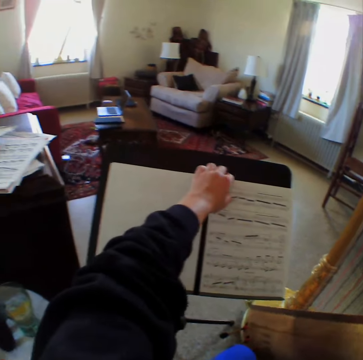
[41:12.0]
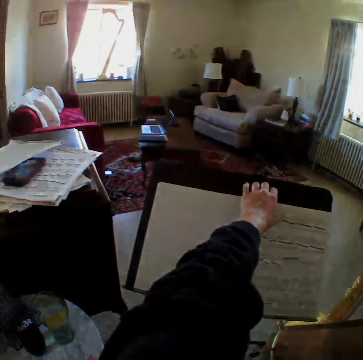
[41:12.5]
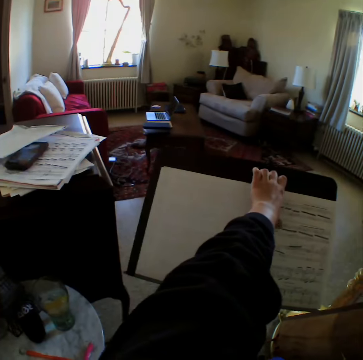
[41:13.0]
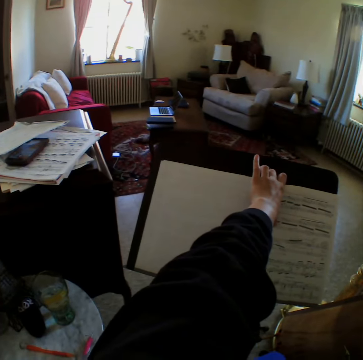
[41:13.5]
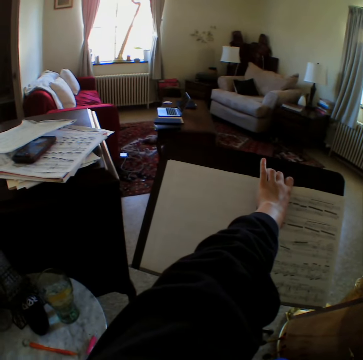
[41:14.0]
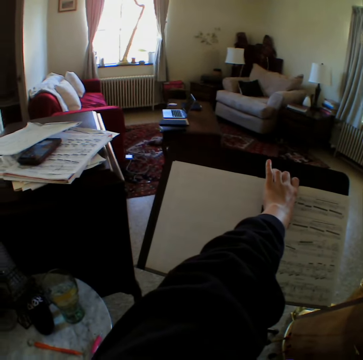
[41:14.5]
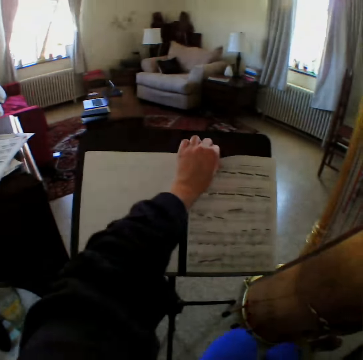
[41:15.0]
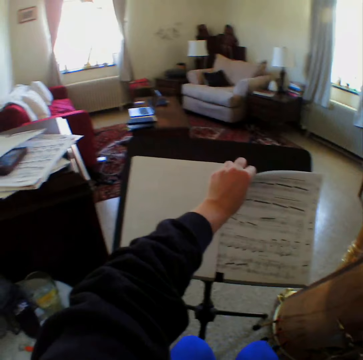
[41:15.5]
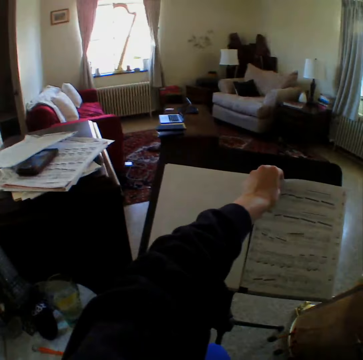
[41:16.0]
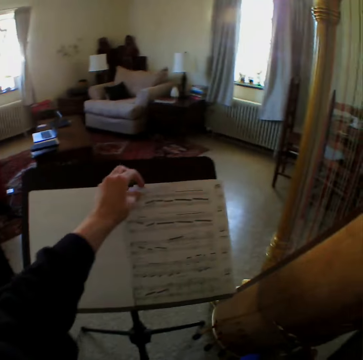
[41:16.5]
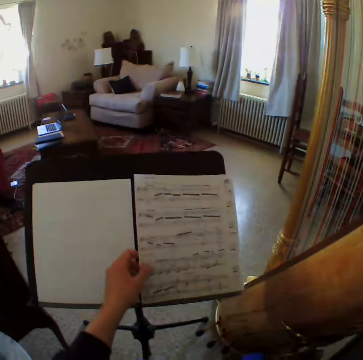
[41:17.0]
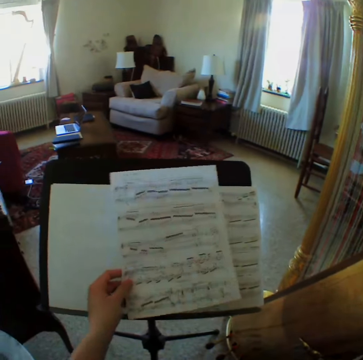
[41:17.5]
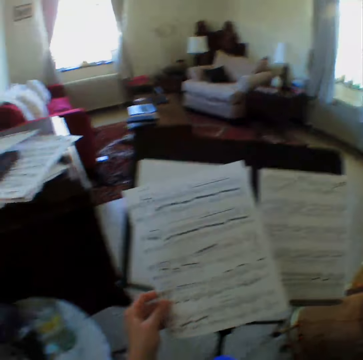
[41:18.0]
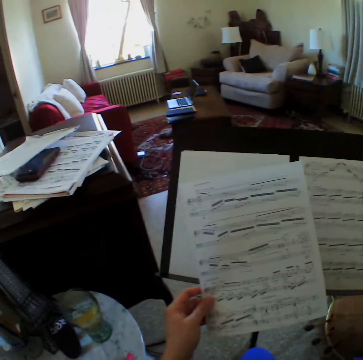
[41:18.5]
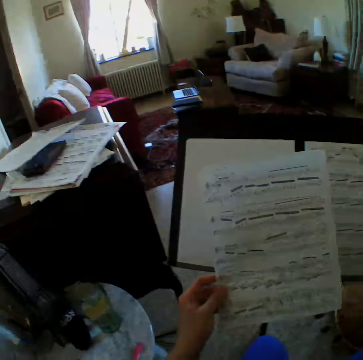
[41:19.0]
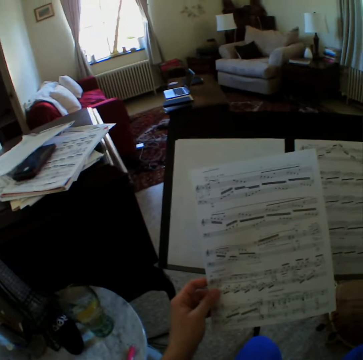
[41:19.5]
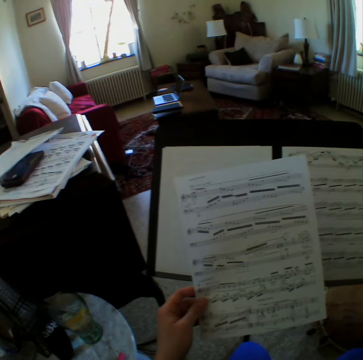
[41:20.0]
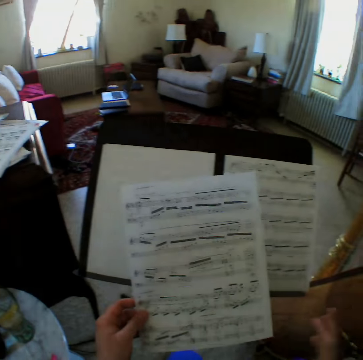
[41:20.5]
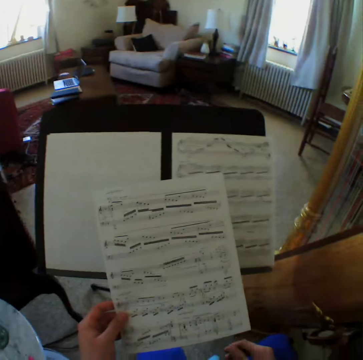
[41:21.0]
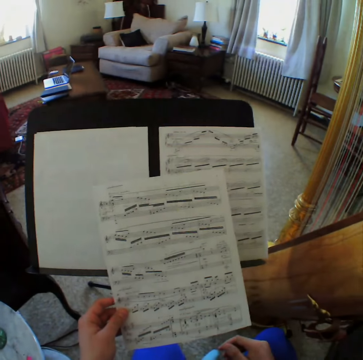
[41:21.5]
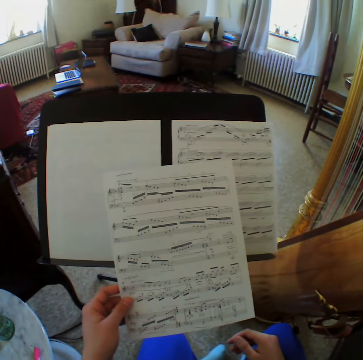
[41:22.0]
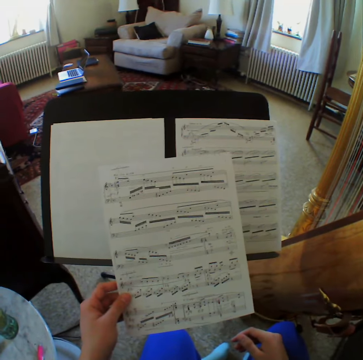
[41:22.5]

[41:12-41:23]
The camera wearer touches a music sheet with her left hand. She carries the music sheet with her left hand.

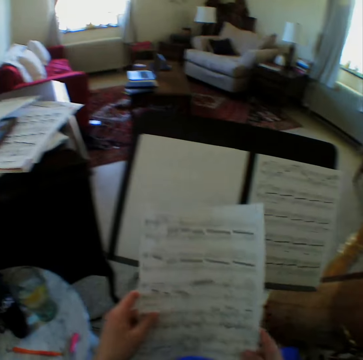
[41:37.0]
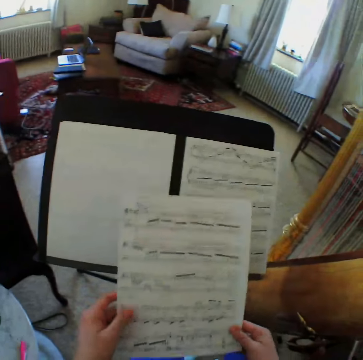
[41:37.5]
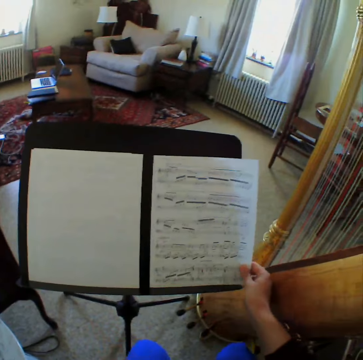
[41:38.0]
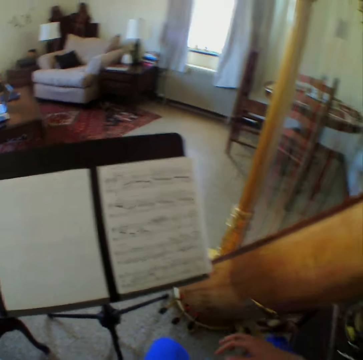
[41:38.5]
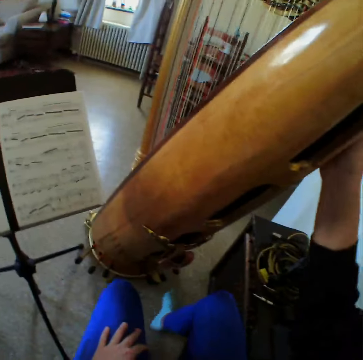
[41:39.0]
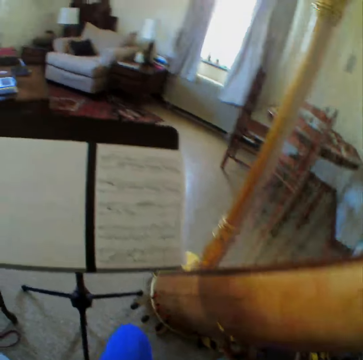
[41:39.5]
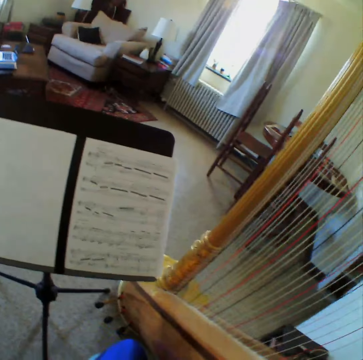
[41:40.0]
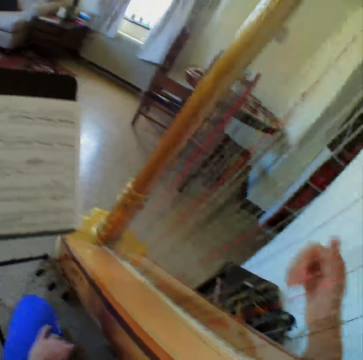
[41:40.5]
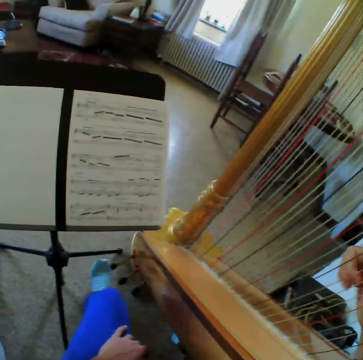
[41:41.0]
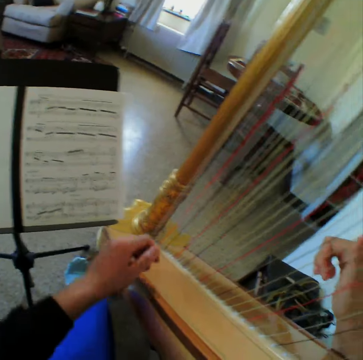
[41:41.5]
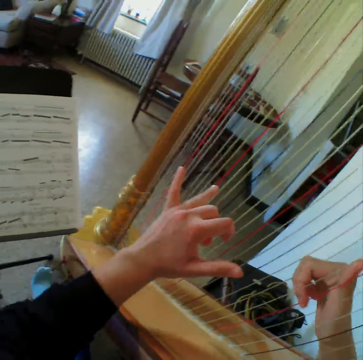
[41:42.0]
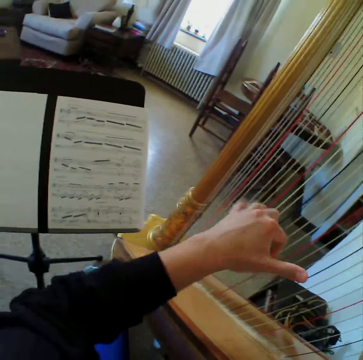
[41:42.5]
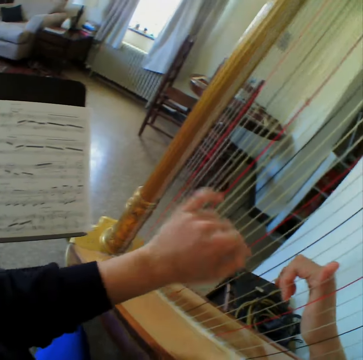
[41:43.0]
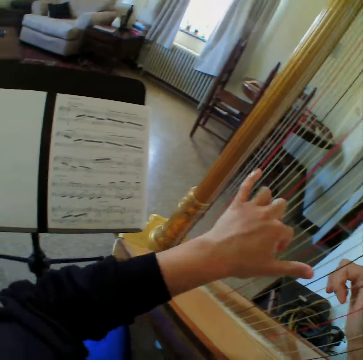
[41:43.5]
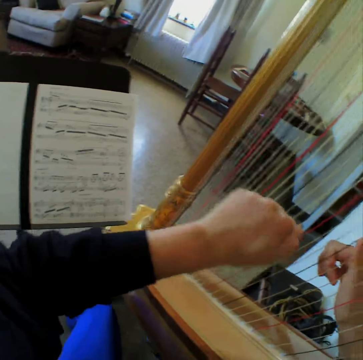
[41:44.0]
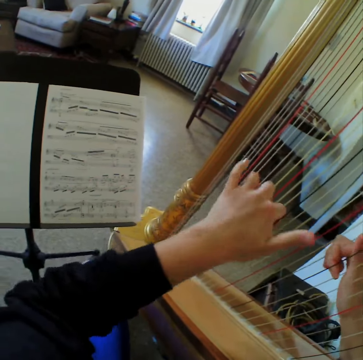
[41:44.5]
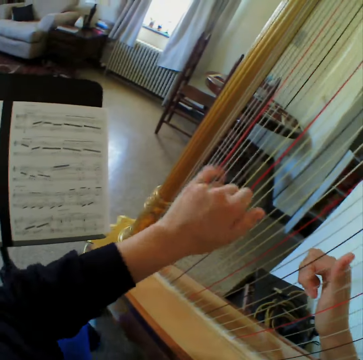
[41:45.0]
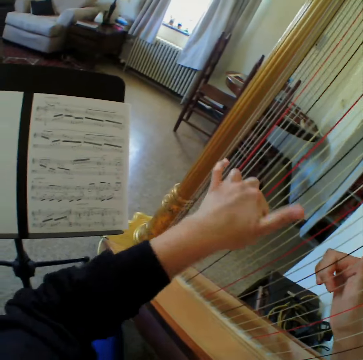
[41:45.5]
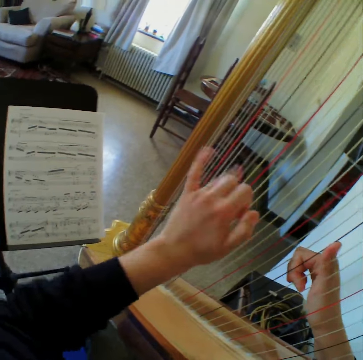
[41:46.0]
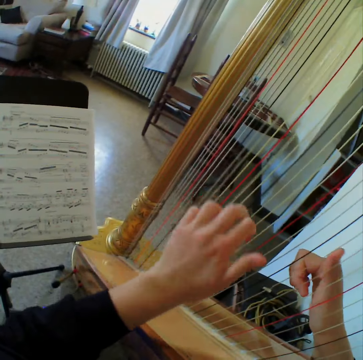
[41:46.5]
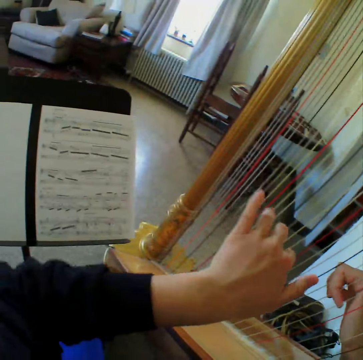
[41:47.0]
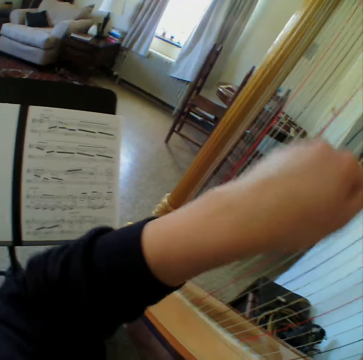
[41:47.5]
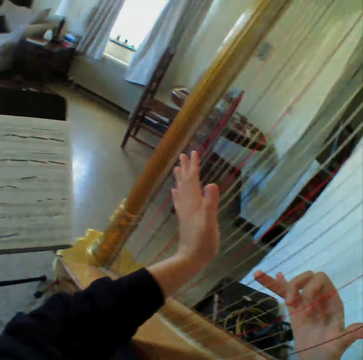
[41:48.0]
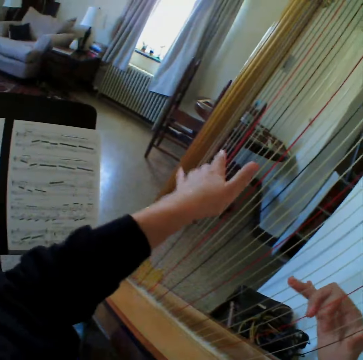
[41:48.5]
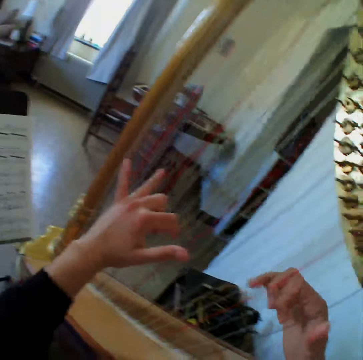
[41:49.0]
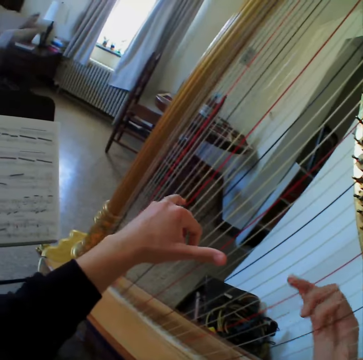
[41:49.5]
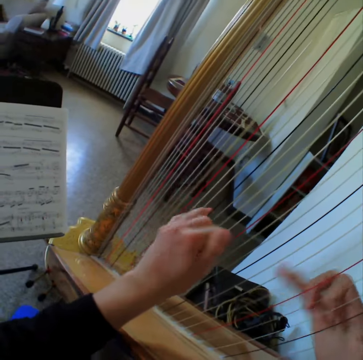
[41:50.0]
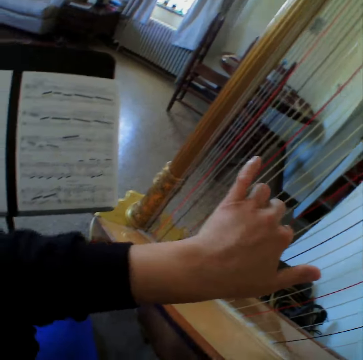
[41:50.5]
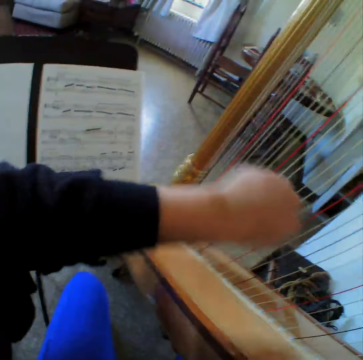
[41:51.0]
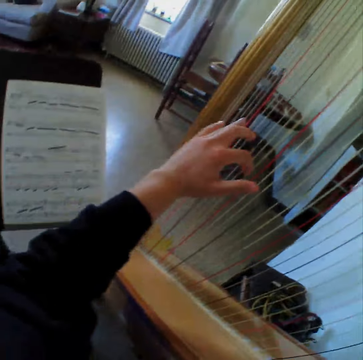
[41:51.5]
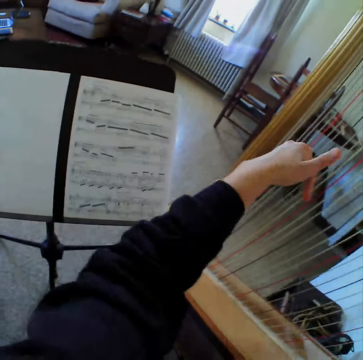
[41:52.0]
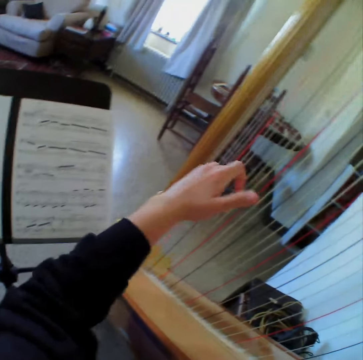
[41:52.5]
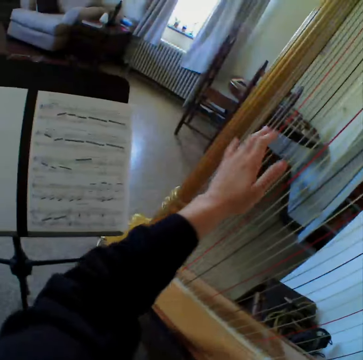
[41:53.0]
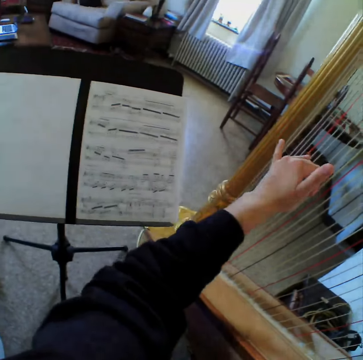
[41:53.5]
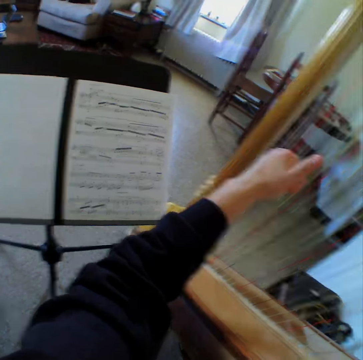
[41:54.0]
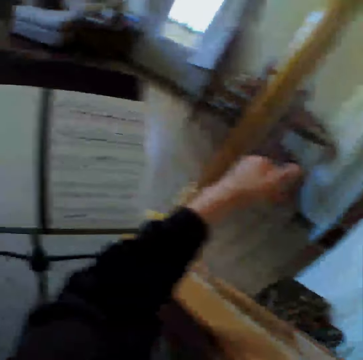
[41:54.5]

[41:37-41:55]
The camera wearer puts down the music paper. They hold the guitar. They start to play the harp or guitar again. They read the music paper. They play the guitar. They read the music paper. They play the guitar. They read the music paper. They play the guitar. They read the music paper. They play the guitar. They read the music paper.

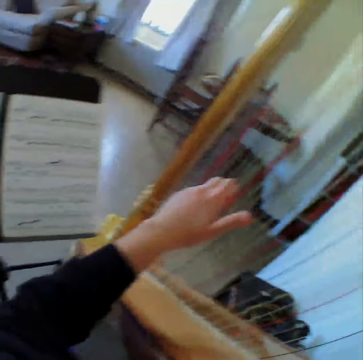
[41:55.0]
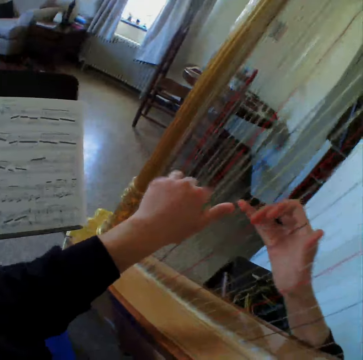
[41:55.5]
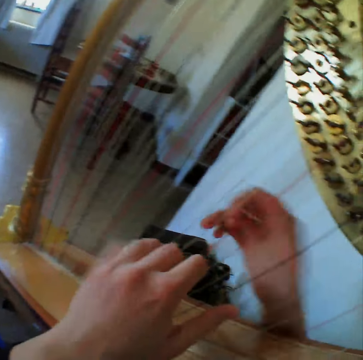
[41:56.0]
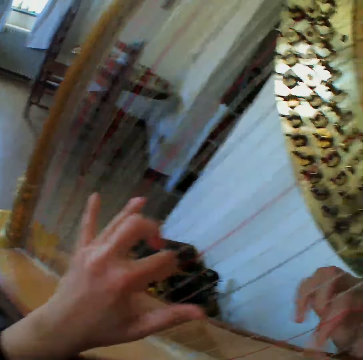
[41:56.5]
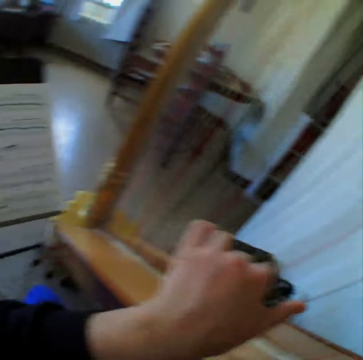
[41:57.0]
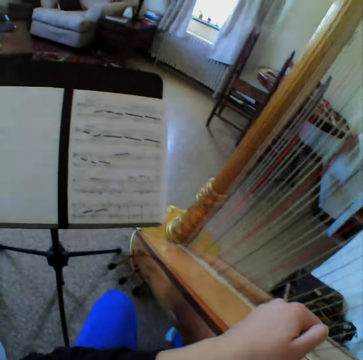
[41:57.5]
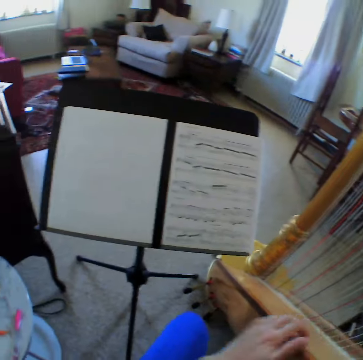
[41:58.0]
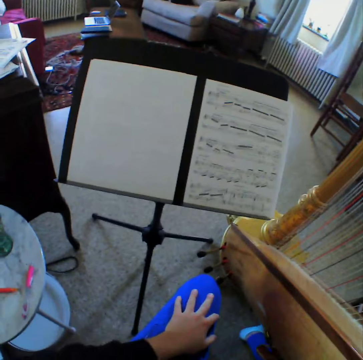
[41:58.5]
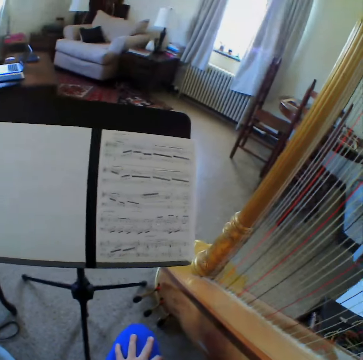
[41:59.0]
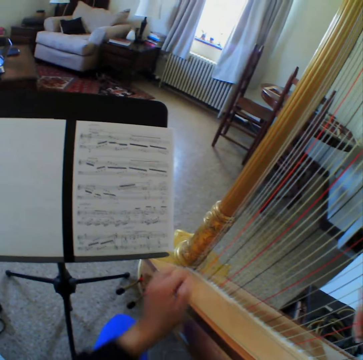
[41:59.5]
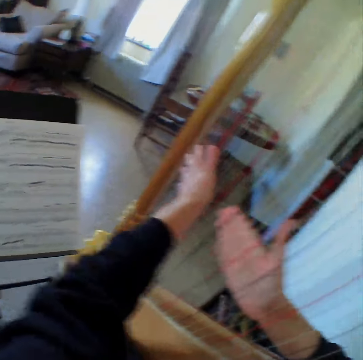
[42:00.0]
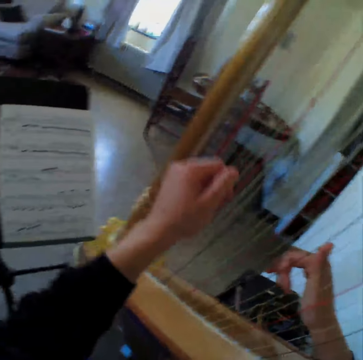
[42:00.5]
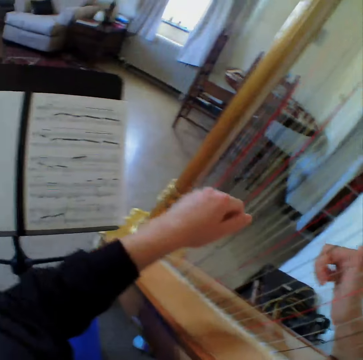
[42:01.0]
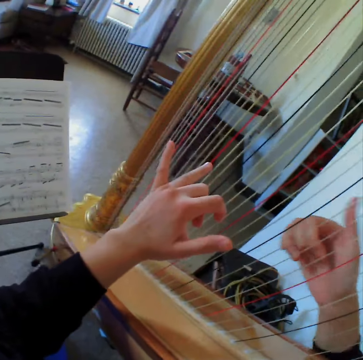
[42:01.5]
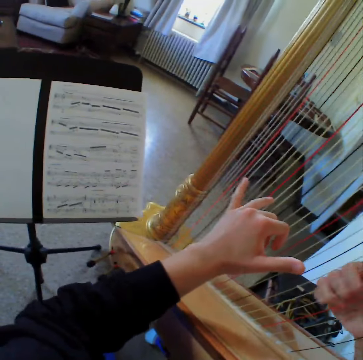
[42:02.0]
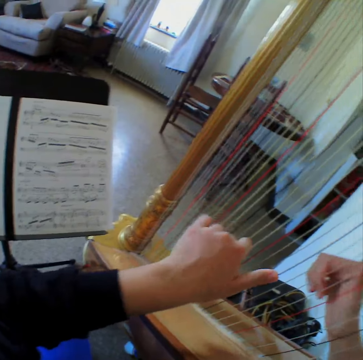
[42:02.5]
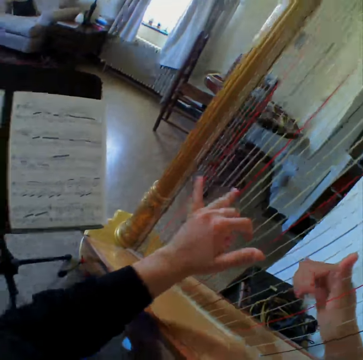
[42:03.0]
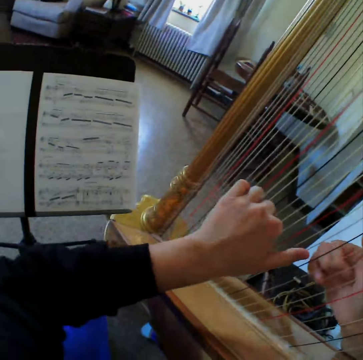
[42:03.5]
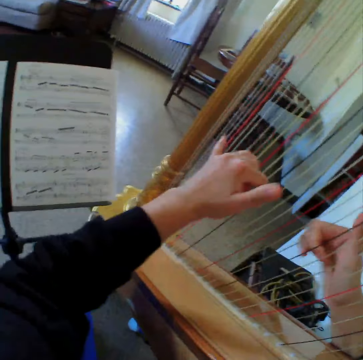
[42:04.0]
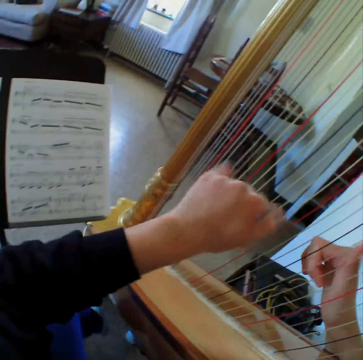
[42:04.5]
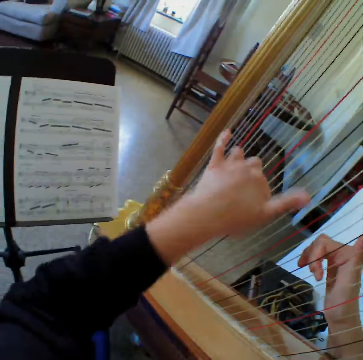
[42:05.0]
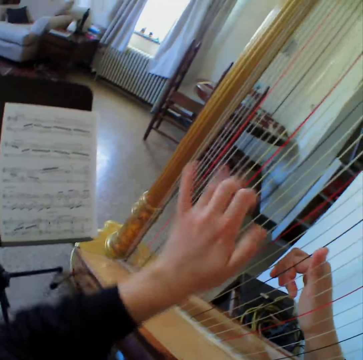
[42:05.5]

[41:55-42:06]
The camera wearer plays the guitar. They read the music paper. They stop to play the harp or guitar. They start to play the harp again.
